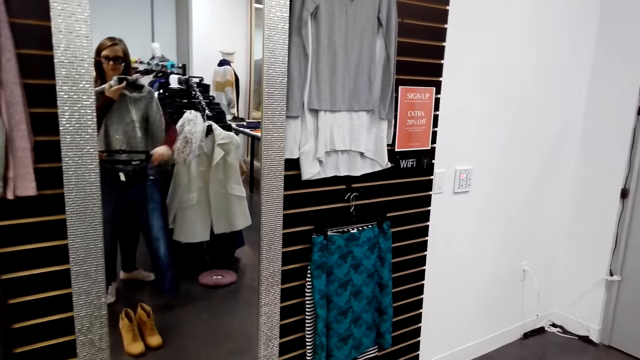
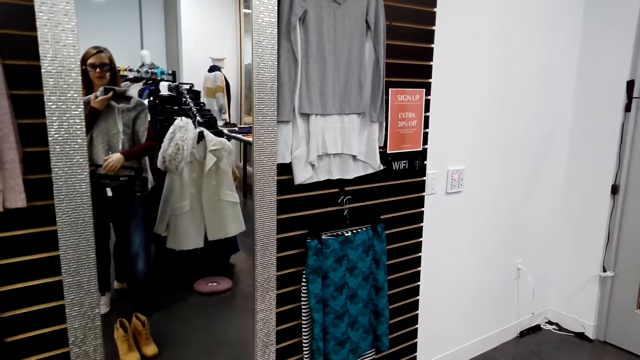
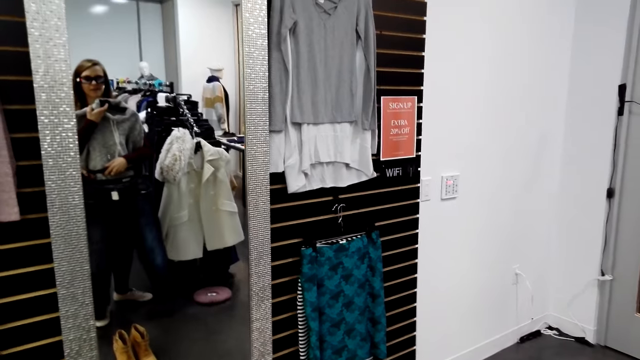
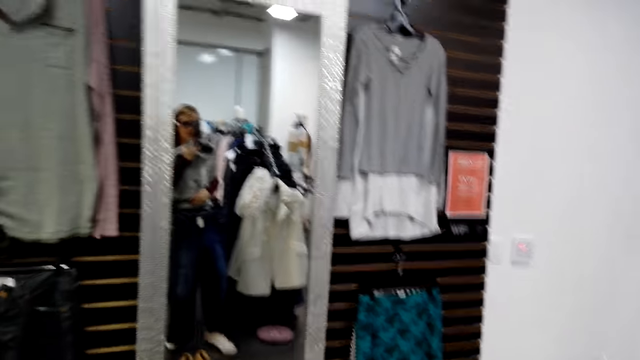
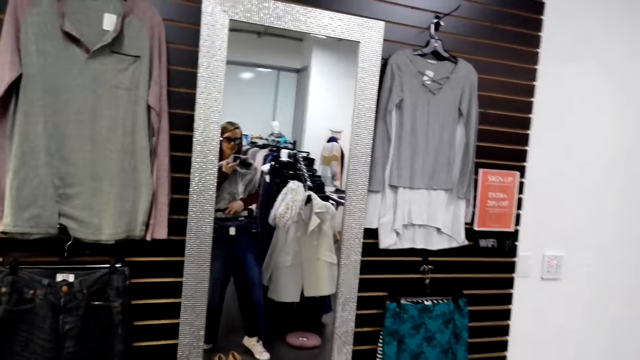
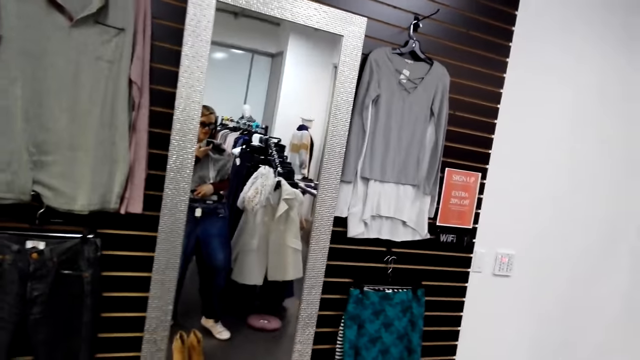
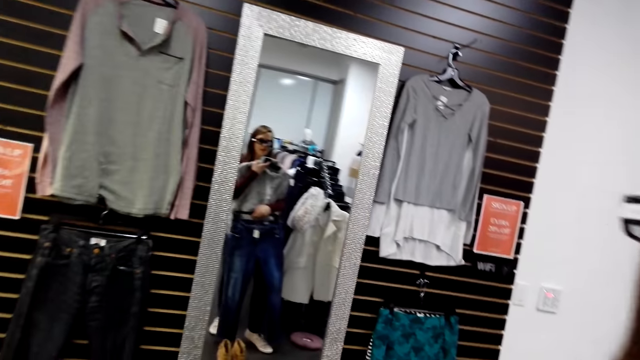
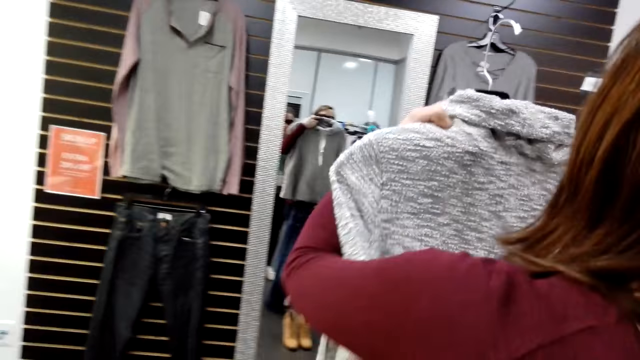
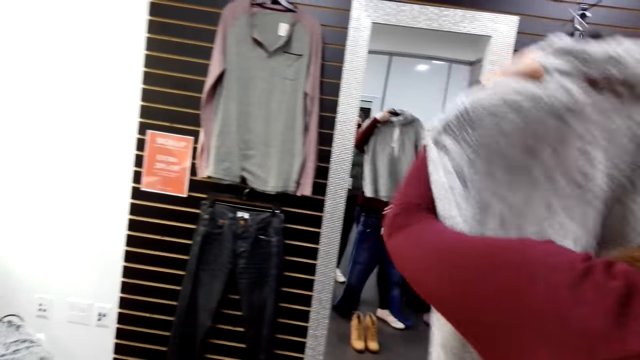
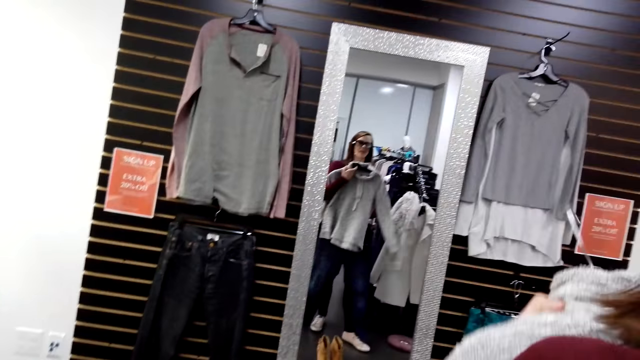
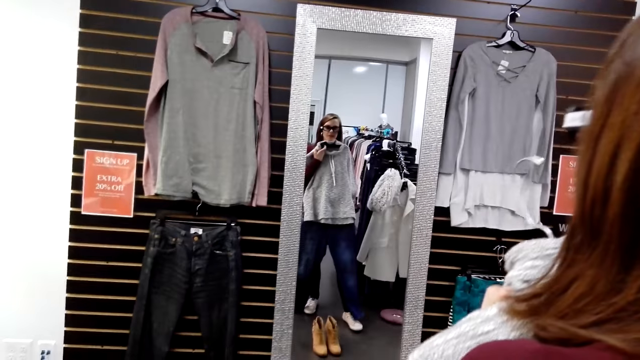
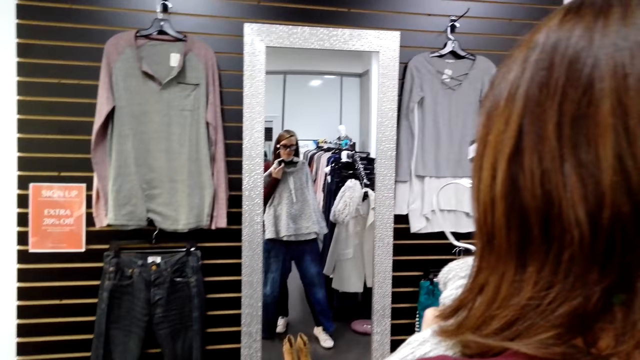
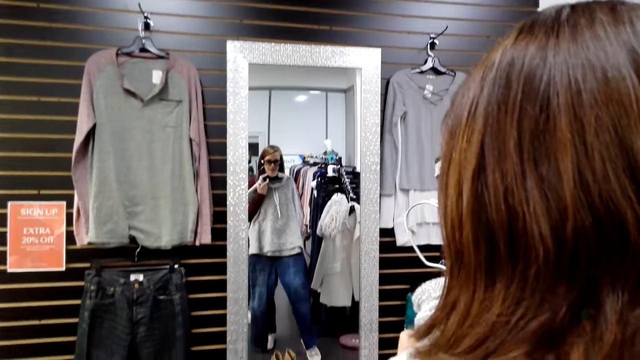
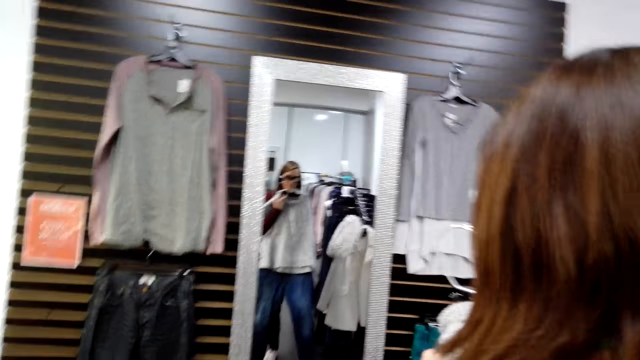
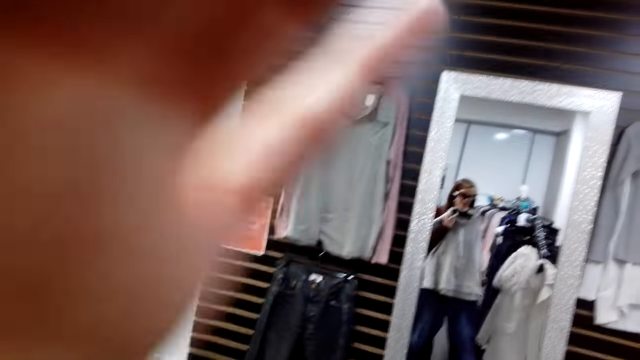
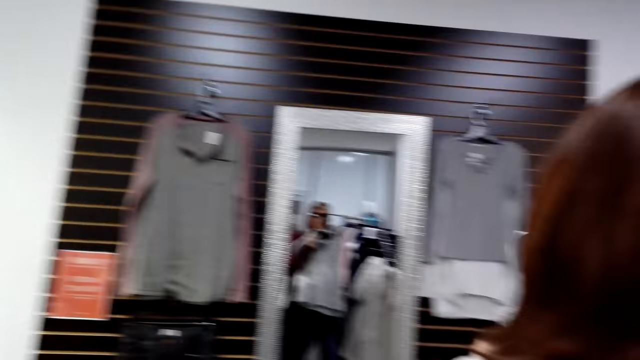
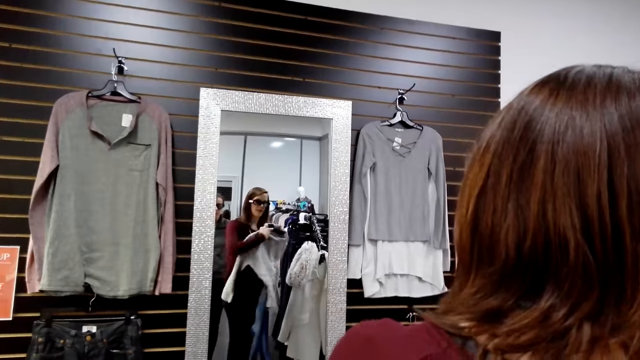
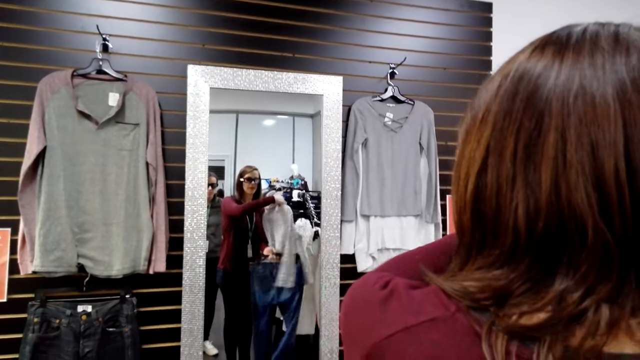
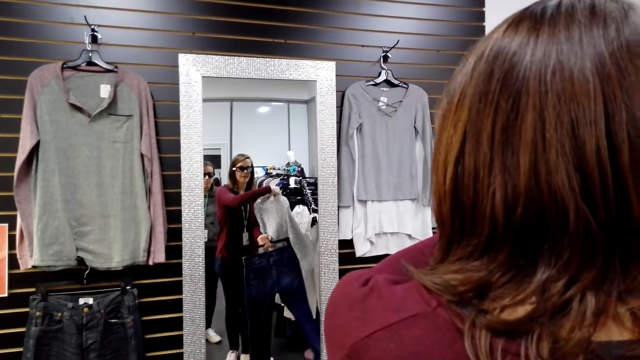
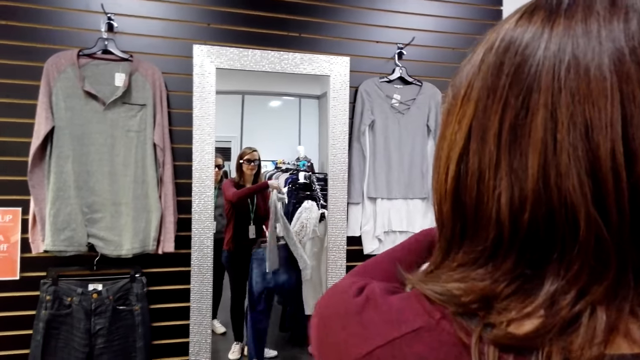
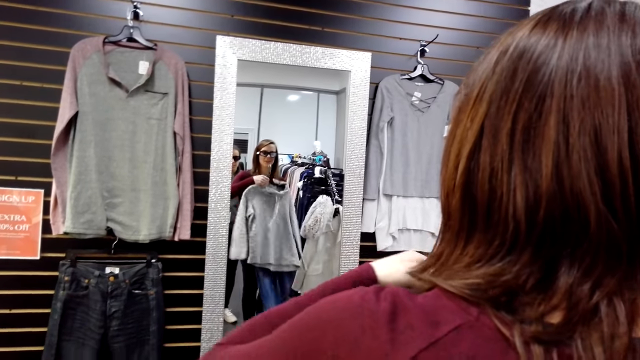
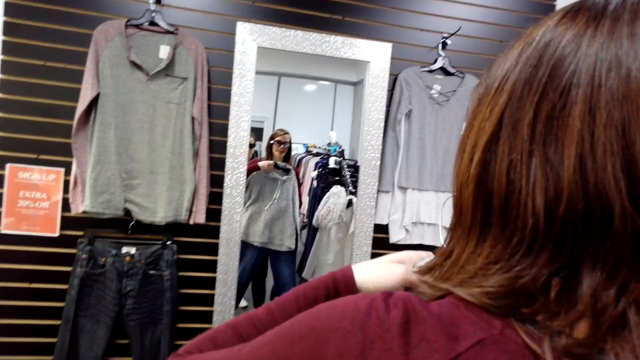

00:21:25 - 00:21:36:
The woman puts the sweater on herself. The camera wearer picks up the jeans. The woman takes a trouser. The camera wearer moves beside the woman. The woman lifts a cloth and looks at the mirror. The camera wearer touches the camera and looks at the mirror. The woman turns the cloths.

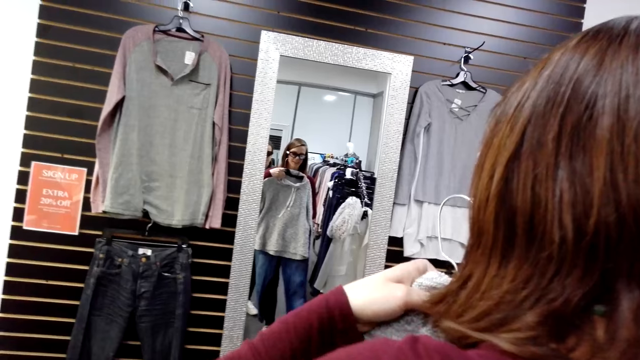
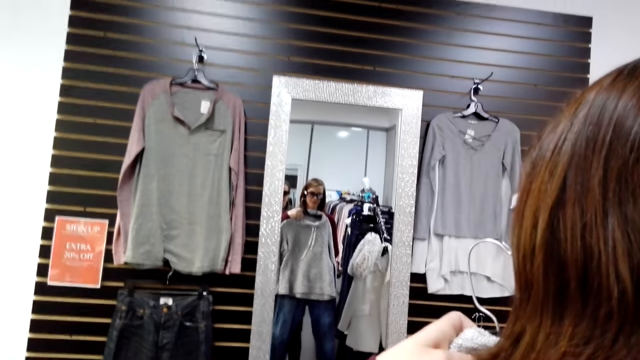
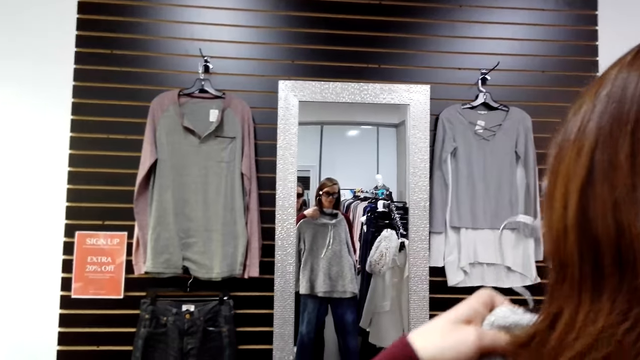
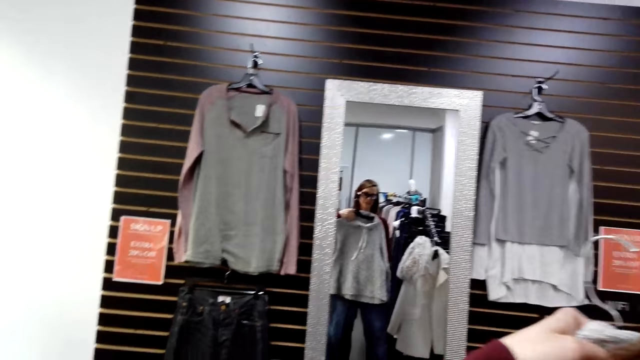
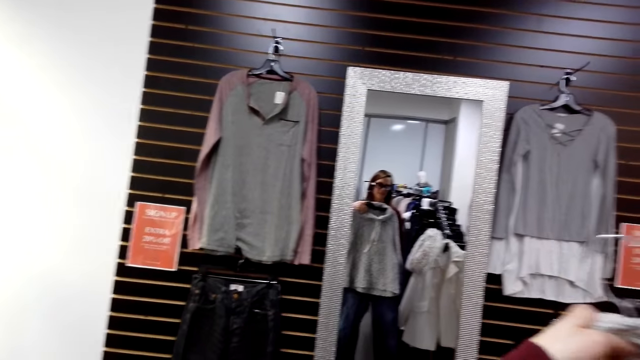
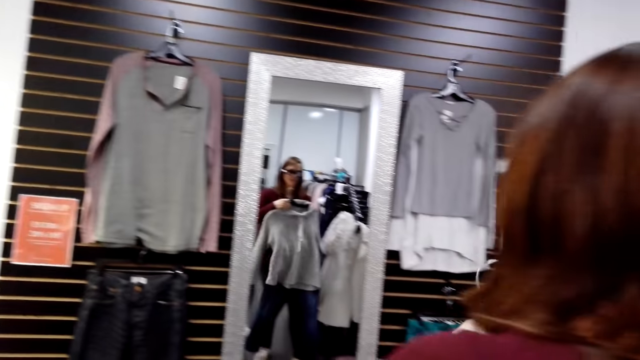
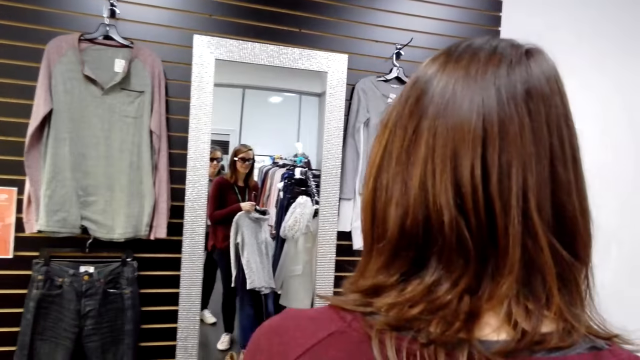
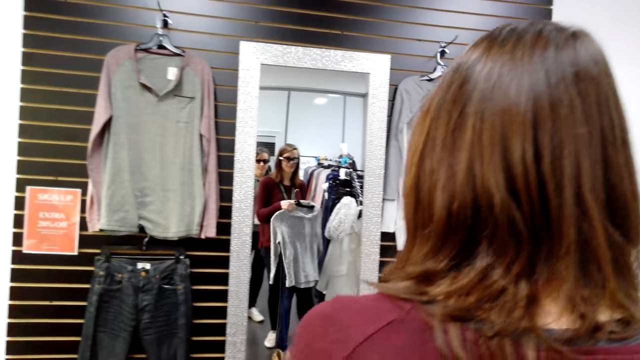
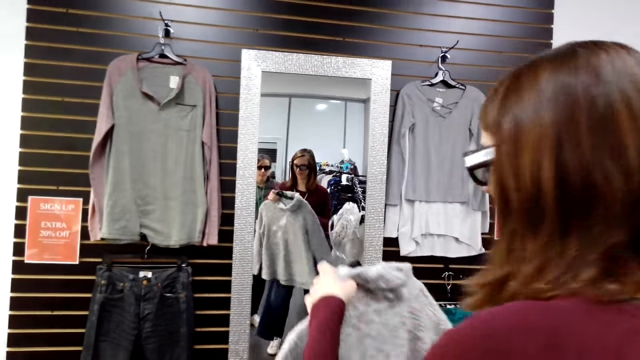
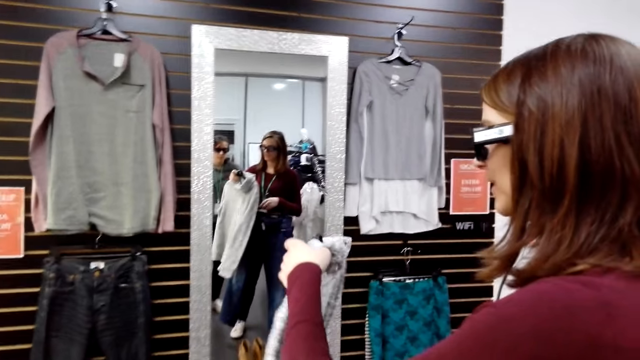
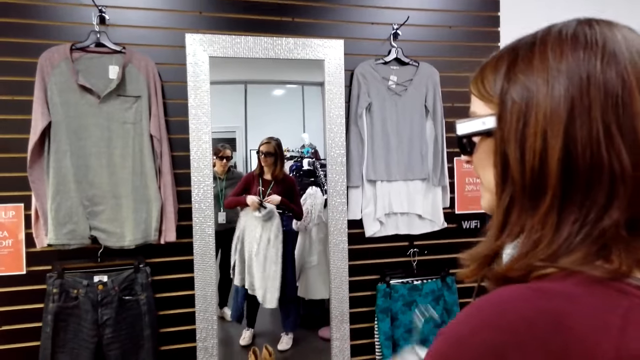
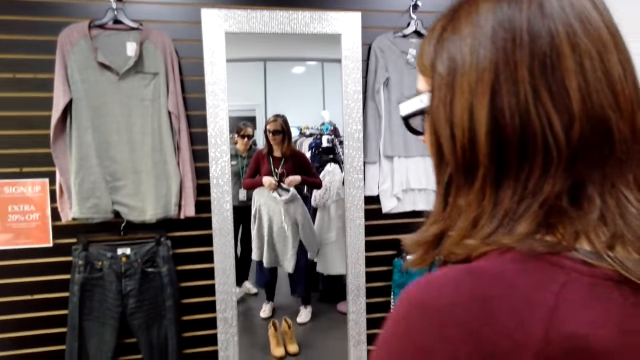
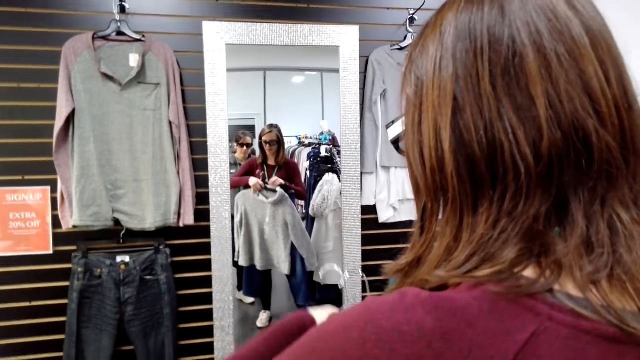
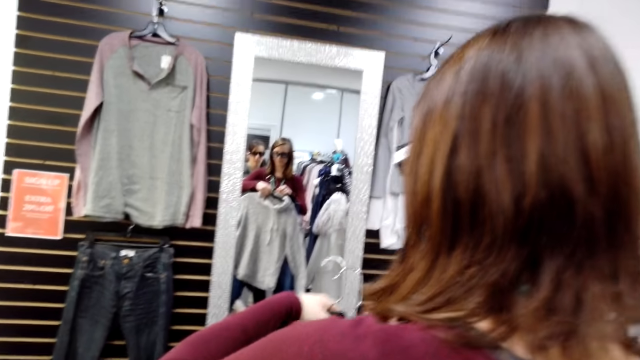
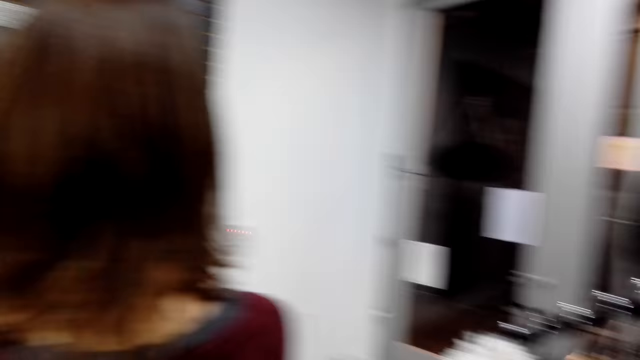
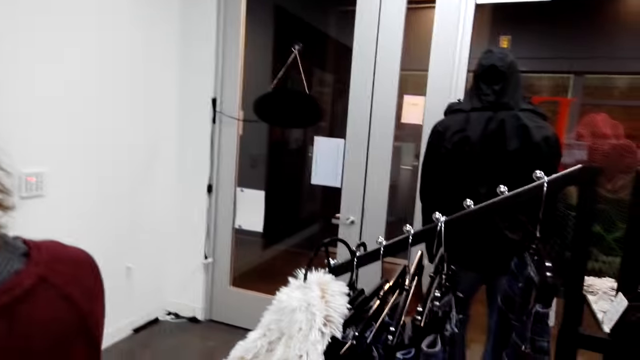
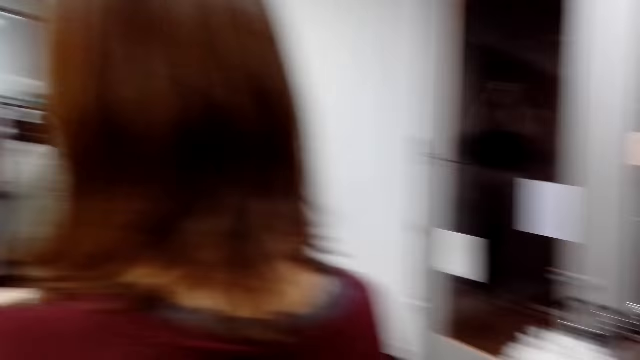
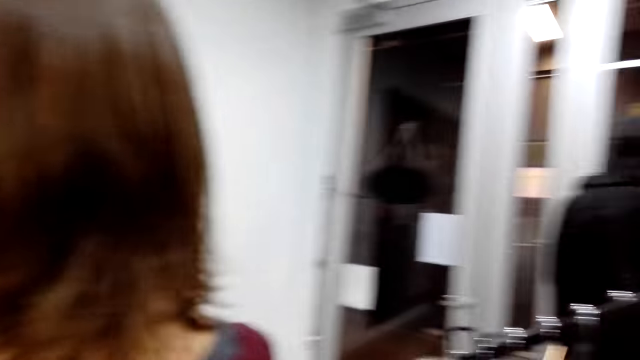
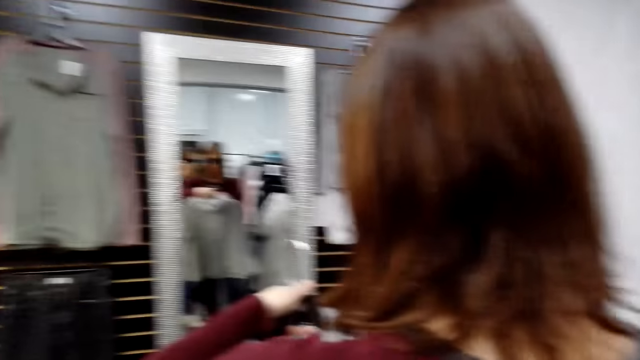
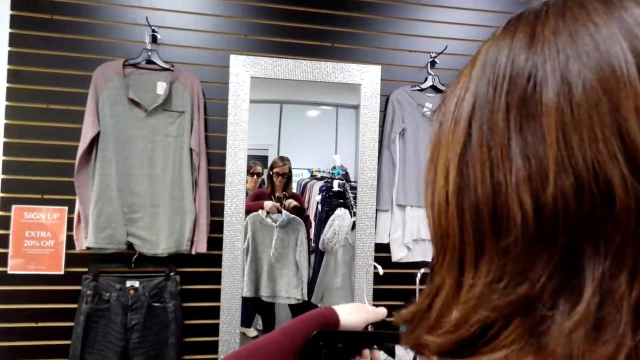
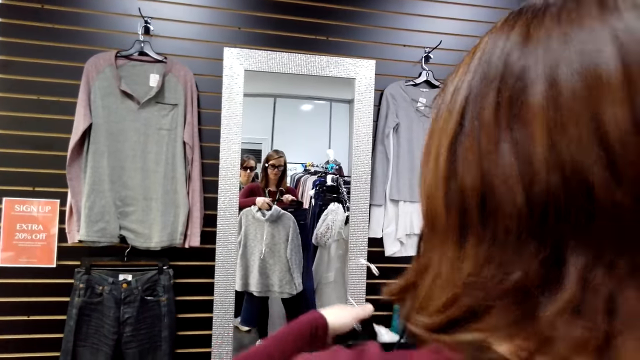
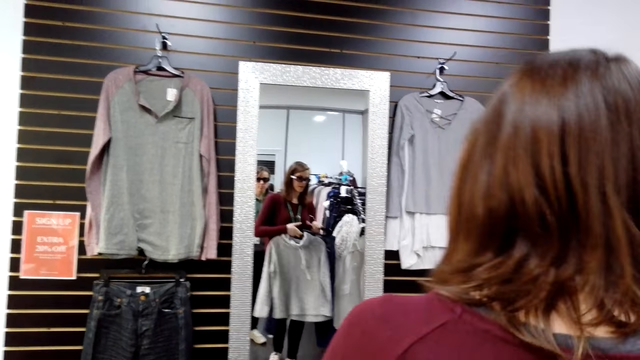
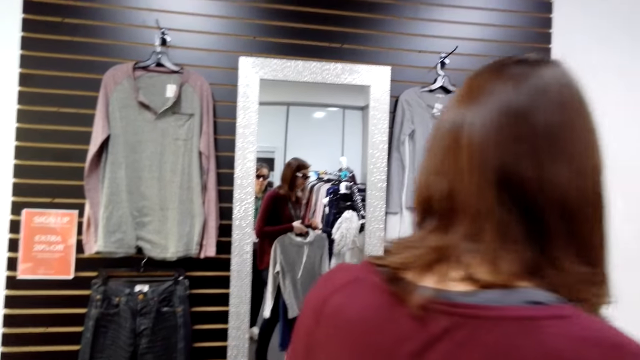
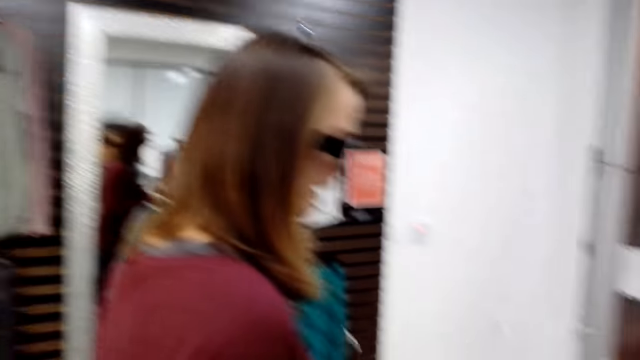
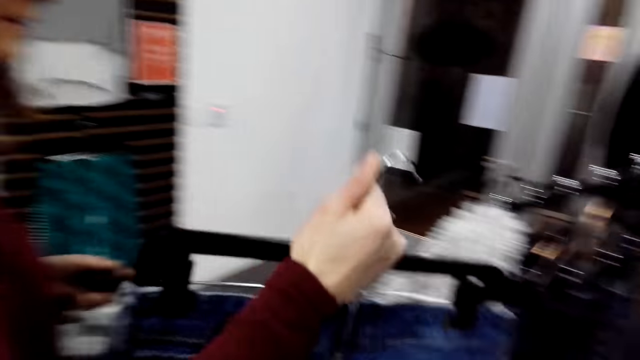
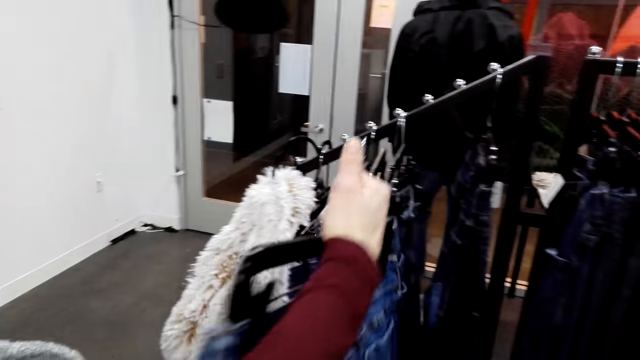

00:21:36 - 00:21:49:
The woman converses to the camera wearer. The woman moves the cloths. The camera wearer holds the sweater and jeans. They converse to the woman and look around. The woman turns around and takes the jeans.
